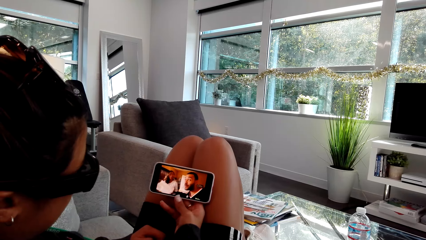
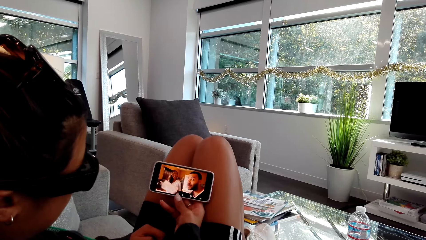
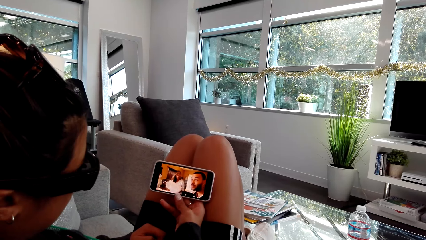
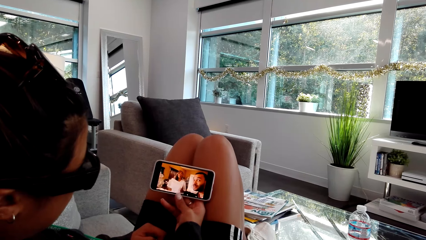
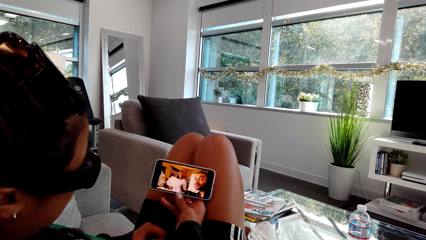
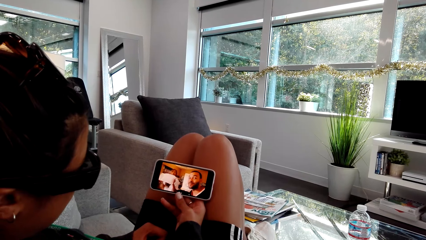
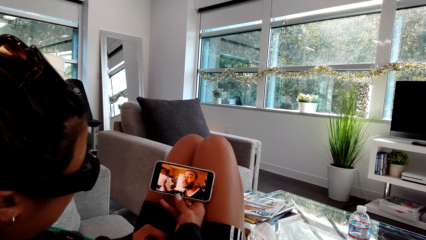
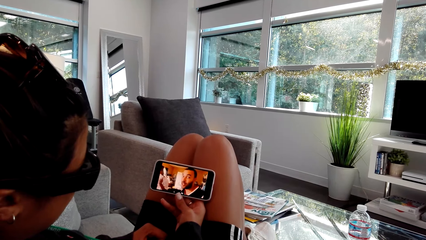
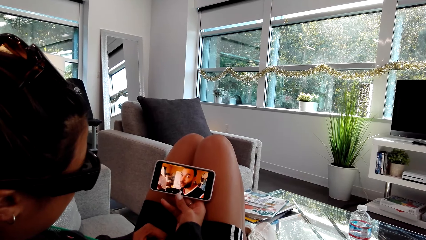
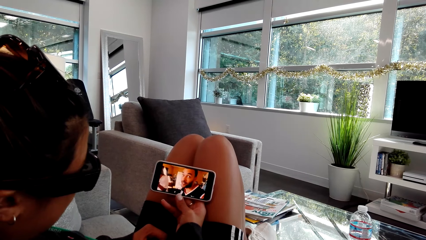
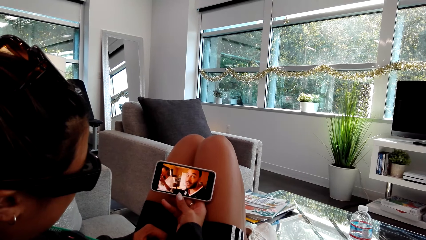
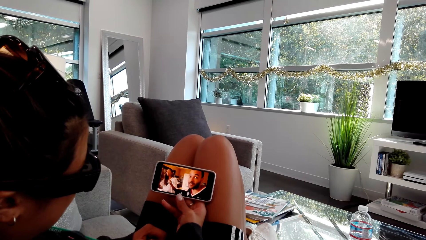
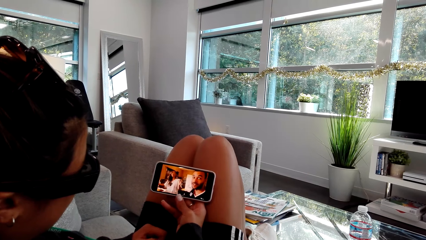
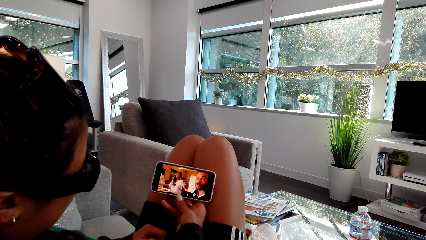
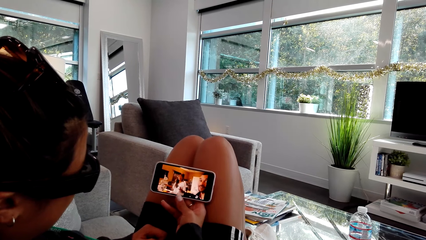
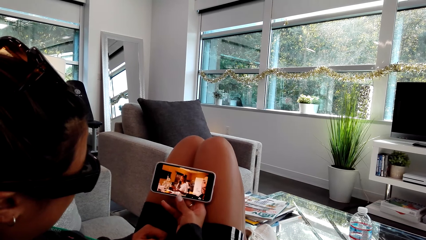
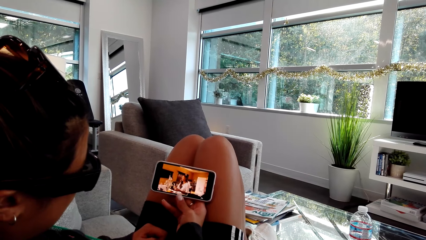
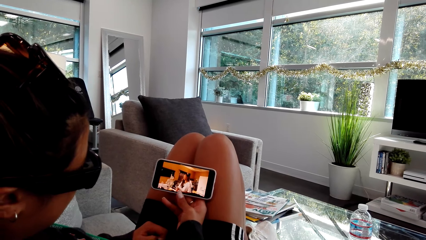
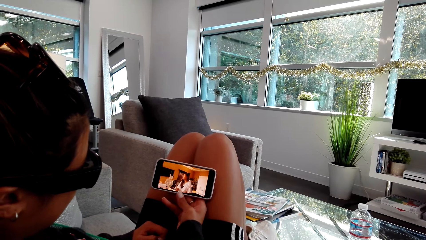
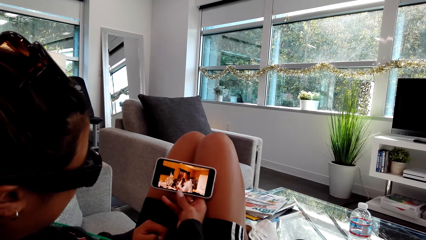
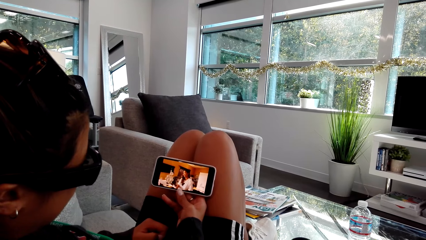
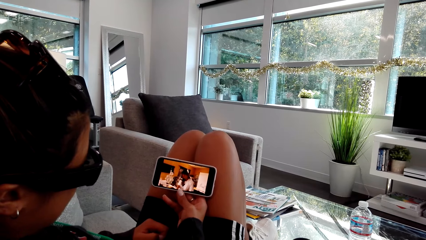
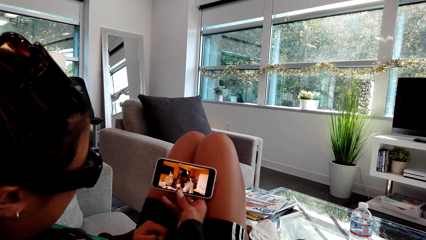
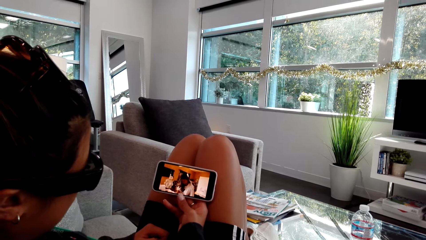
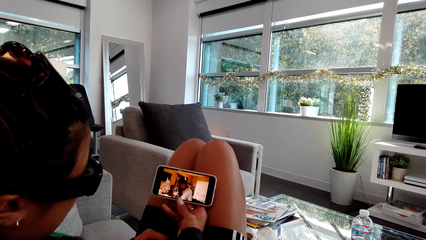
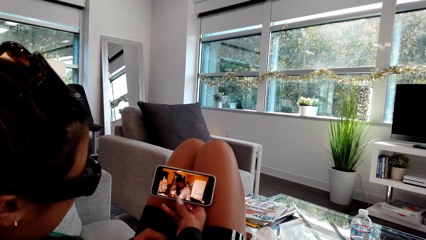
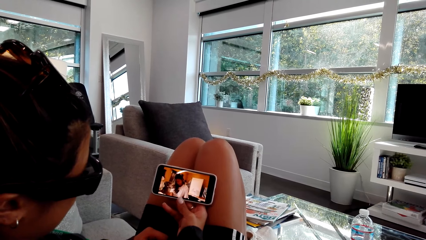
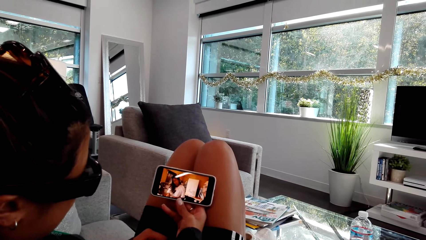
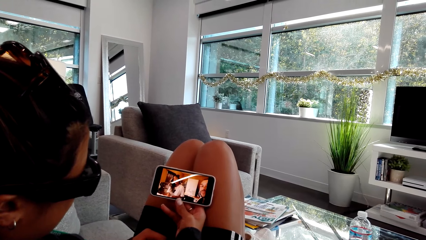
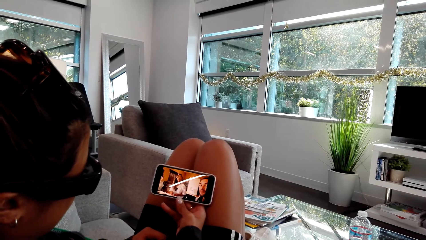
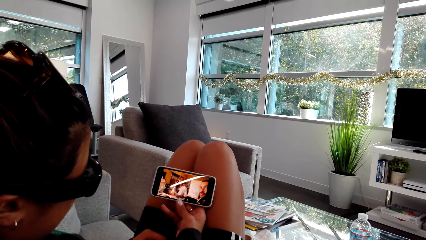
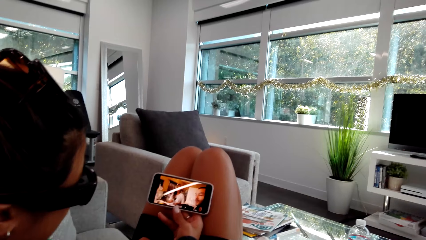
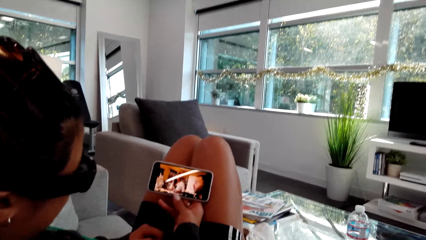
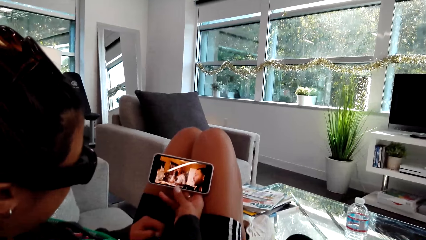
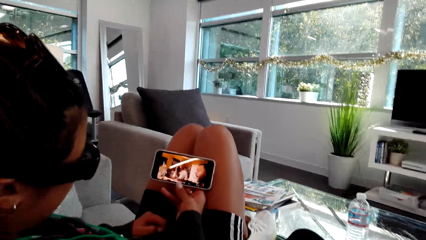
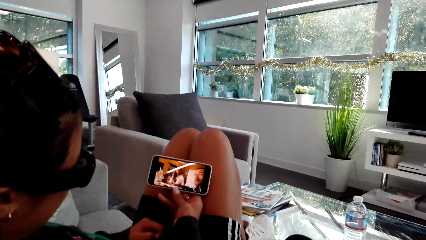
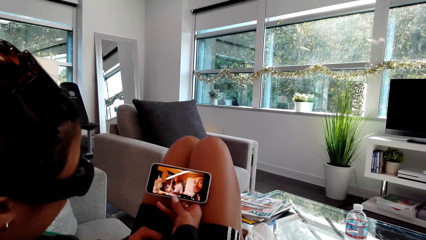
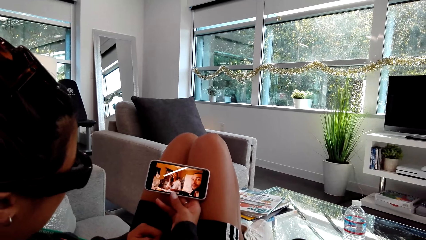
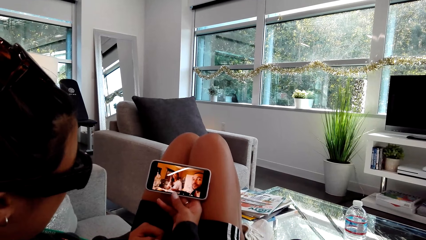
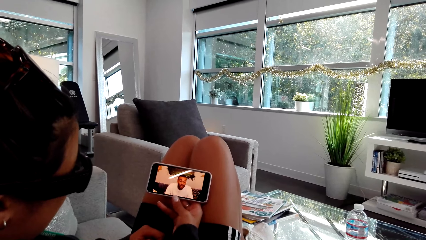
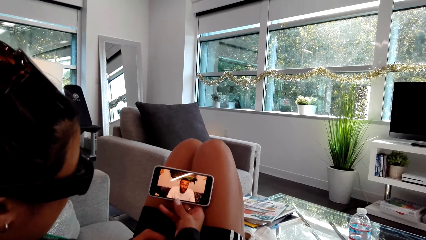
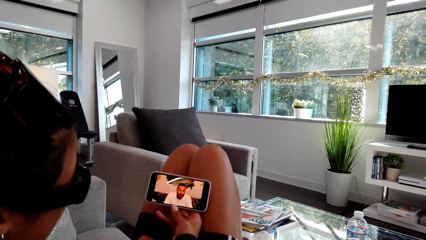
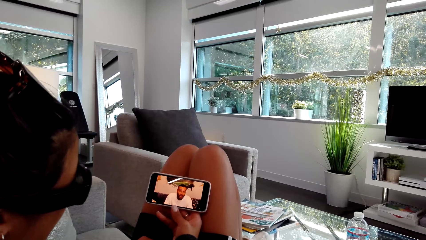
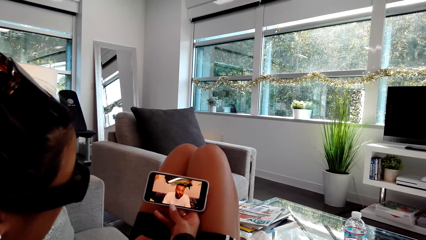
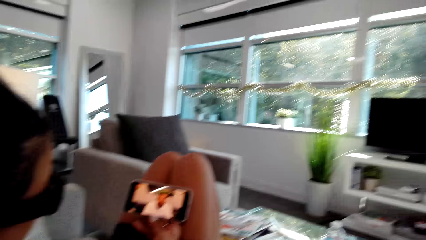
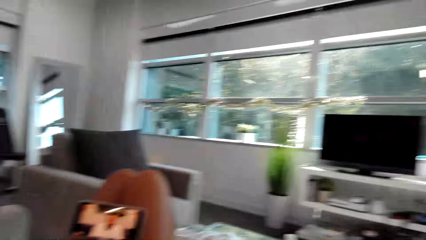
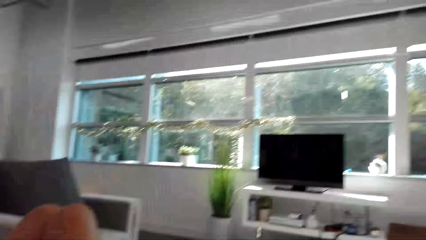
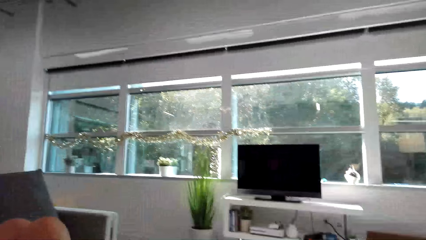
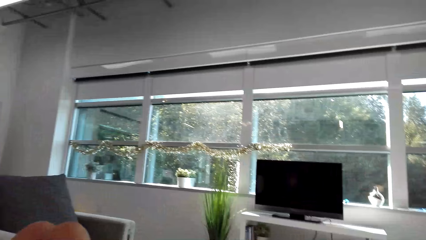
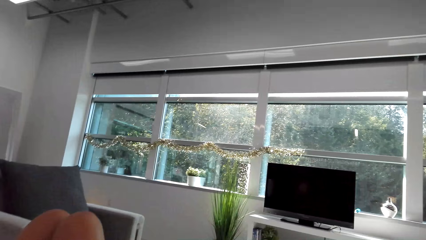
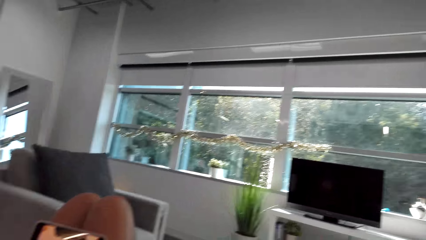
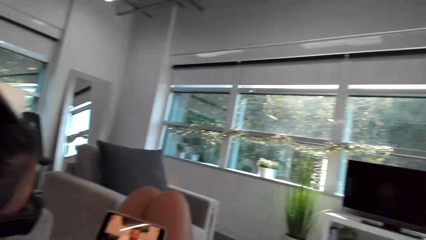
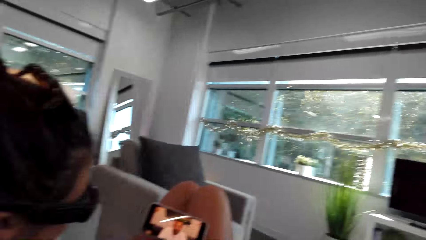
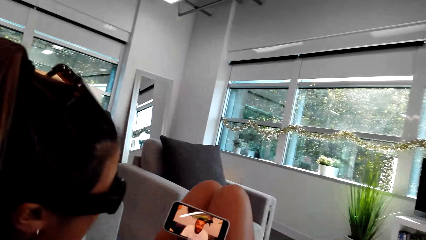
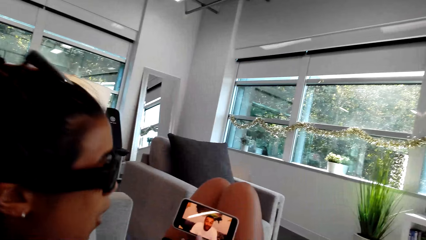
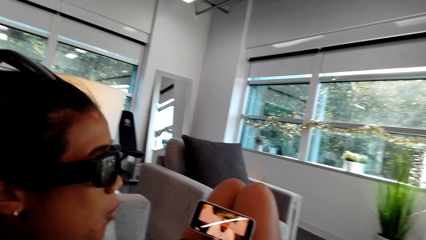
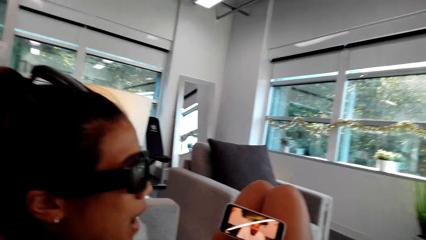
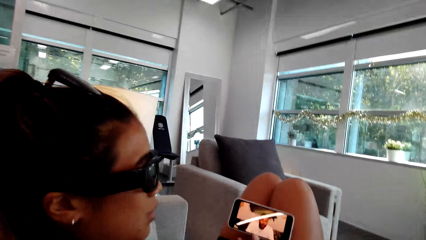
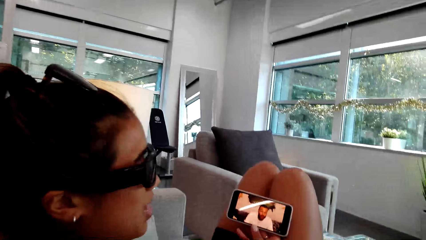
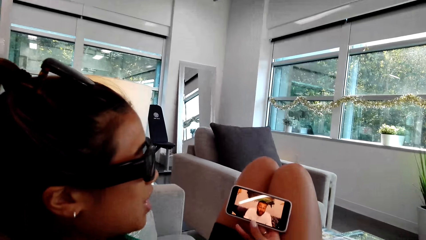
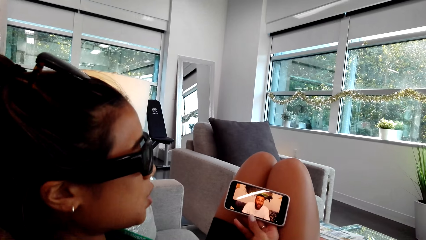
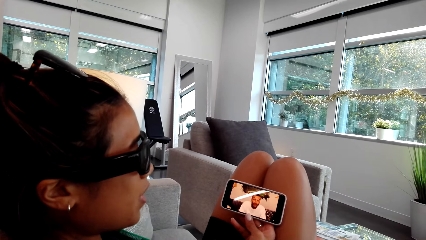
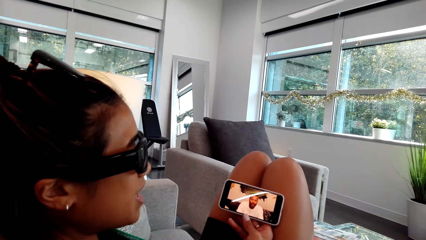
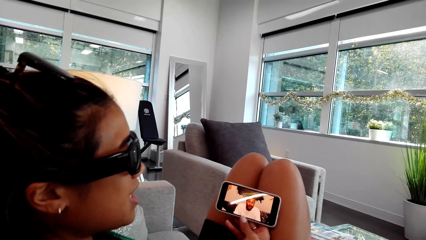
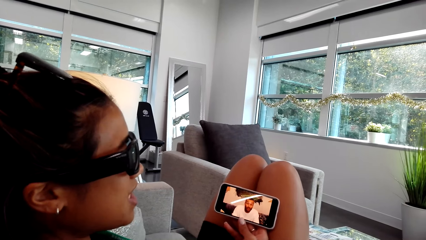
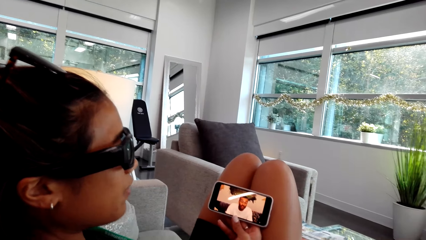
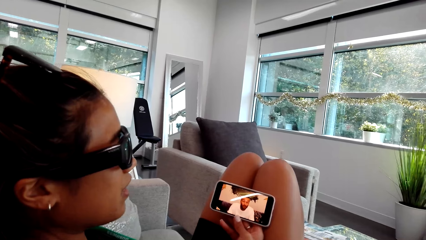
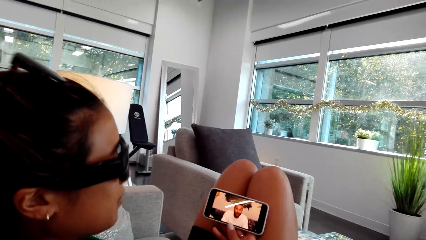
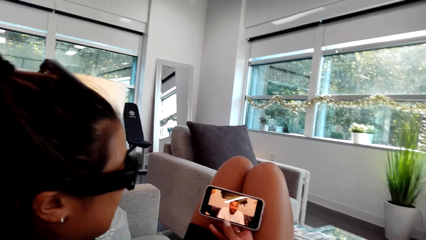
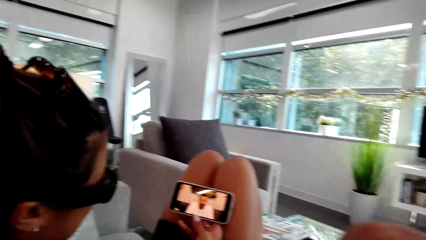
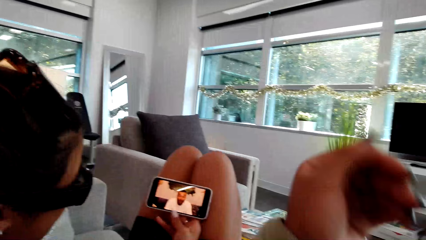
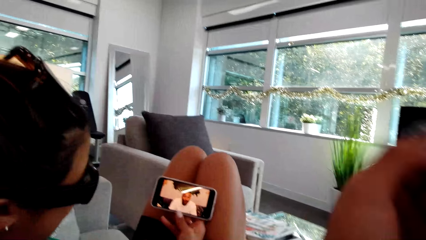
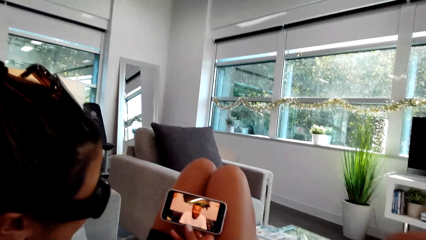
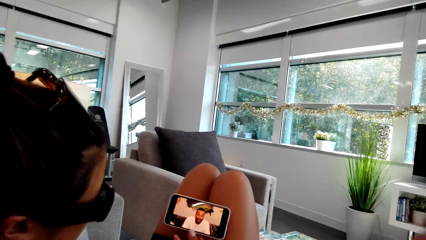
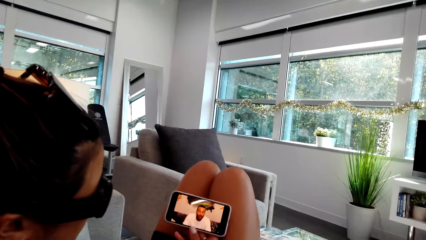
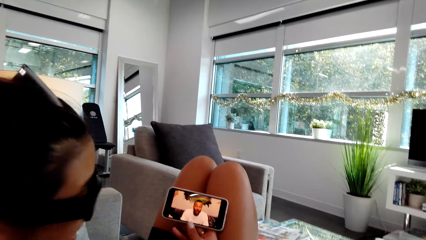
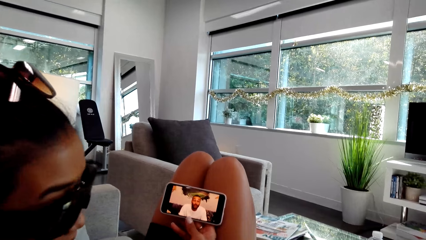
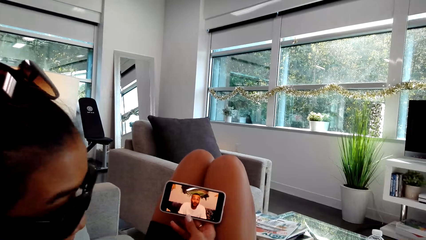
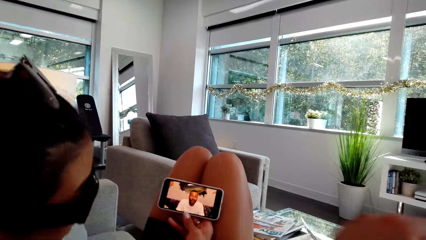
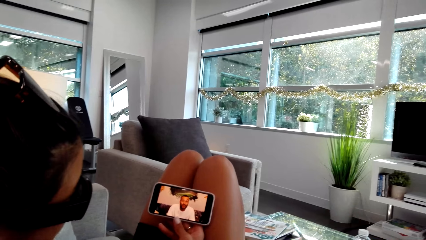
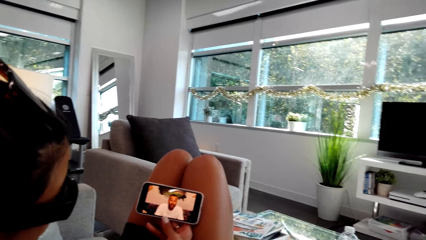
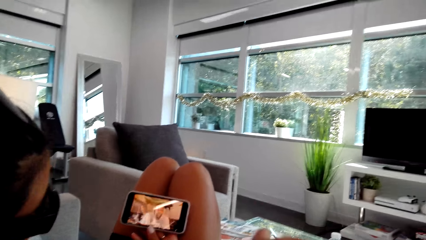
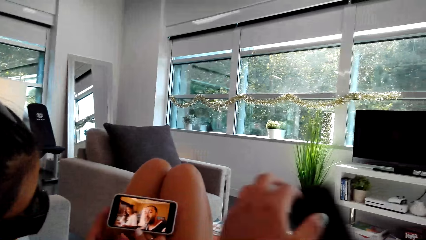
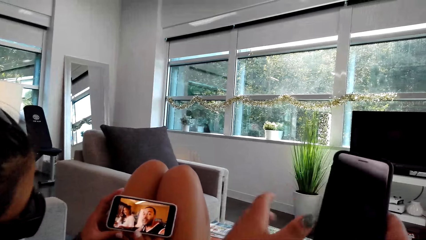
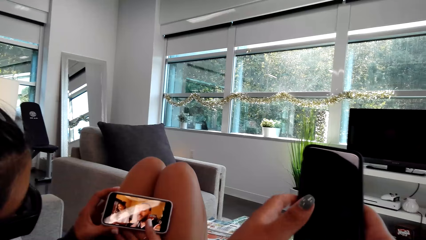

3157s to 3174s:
The camera wearer looks around. They talk to a person. They move around the left hand.
